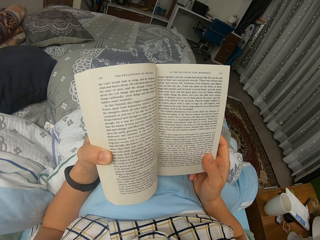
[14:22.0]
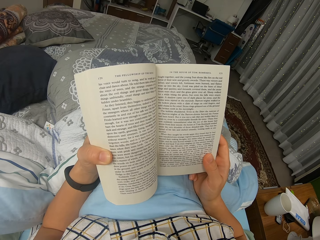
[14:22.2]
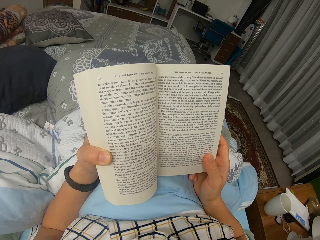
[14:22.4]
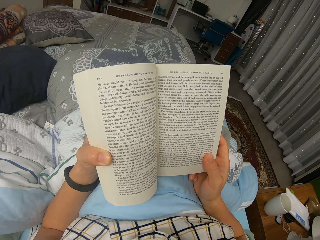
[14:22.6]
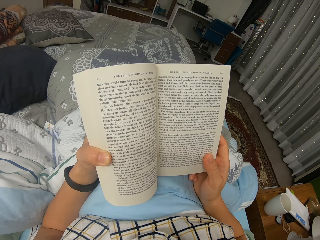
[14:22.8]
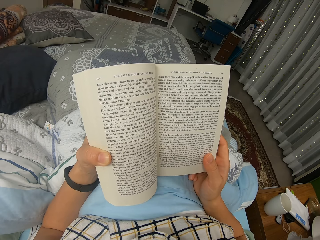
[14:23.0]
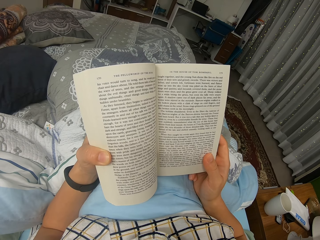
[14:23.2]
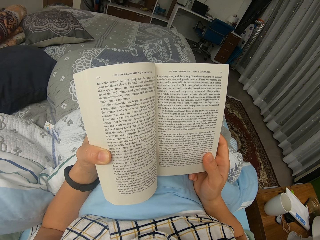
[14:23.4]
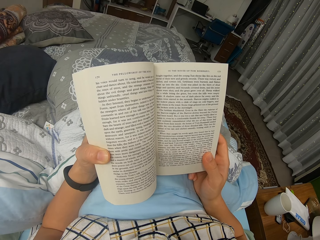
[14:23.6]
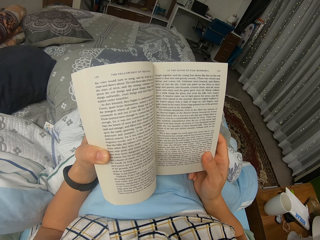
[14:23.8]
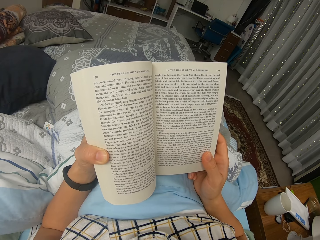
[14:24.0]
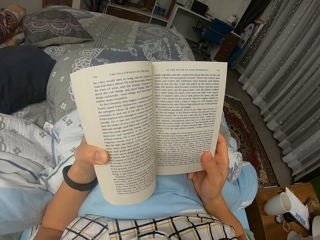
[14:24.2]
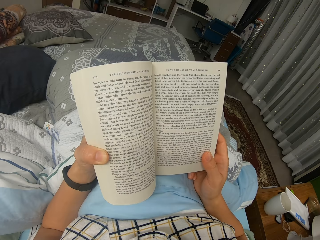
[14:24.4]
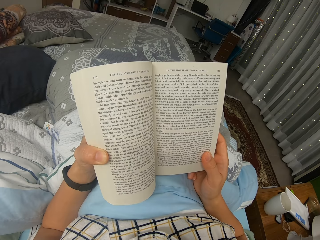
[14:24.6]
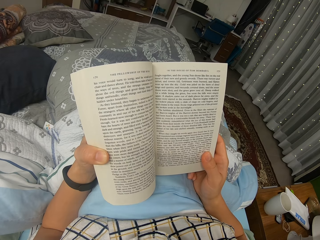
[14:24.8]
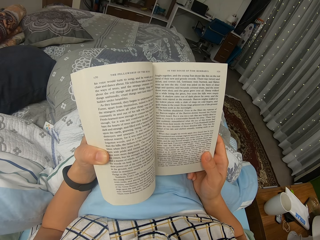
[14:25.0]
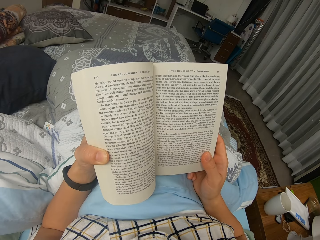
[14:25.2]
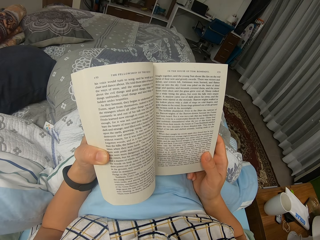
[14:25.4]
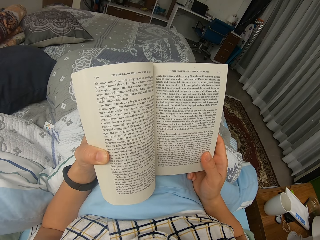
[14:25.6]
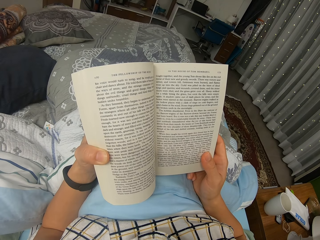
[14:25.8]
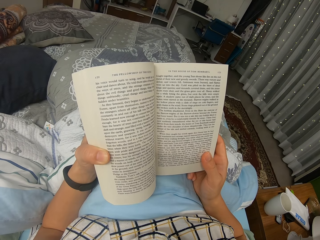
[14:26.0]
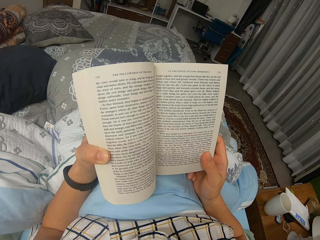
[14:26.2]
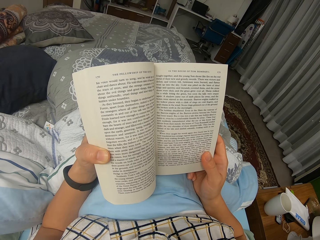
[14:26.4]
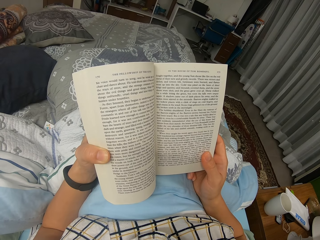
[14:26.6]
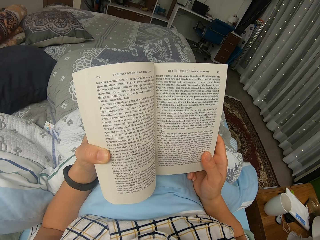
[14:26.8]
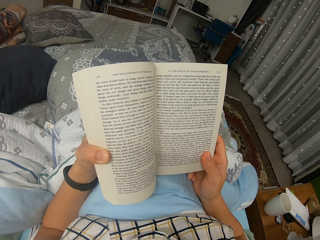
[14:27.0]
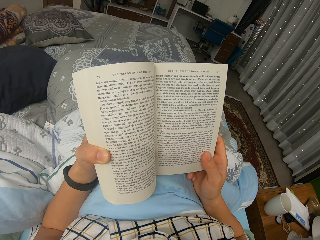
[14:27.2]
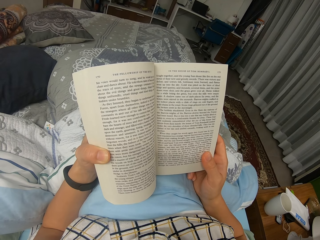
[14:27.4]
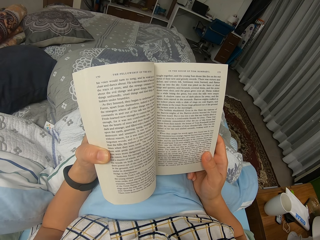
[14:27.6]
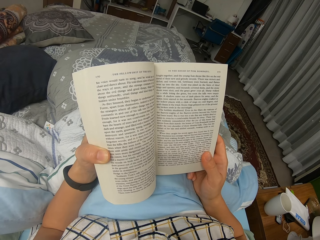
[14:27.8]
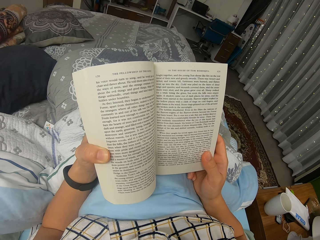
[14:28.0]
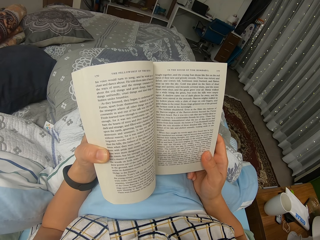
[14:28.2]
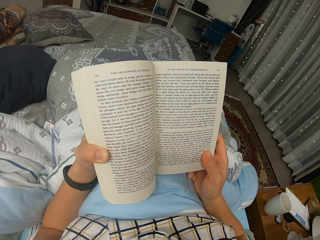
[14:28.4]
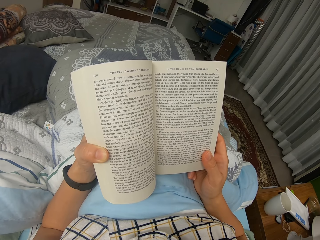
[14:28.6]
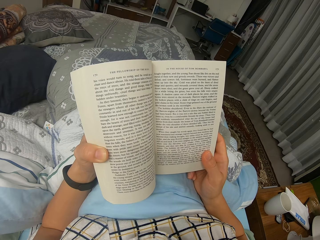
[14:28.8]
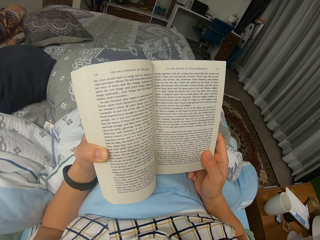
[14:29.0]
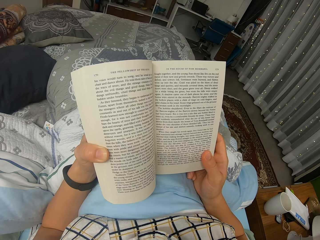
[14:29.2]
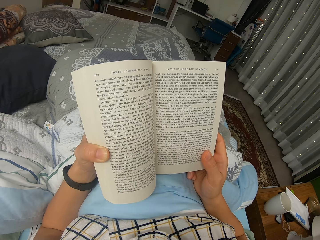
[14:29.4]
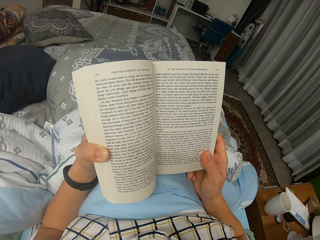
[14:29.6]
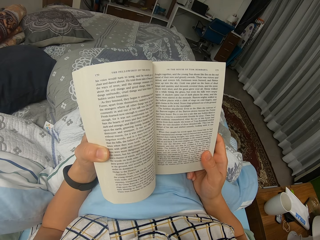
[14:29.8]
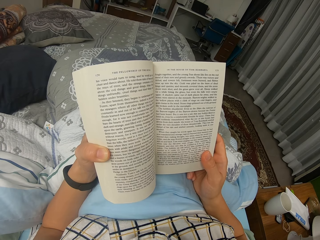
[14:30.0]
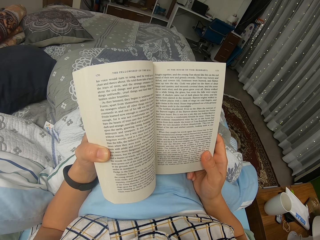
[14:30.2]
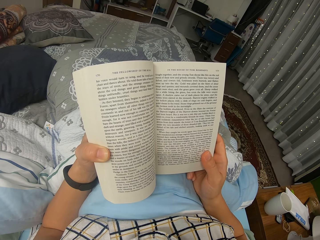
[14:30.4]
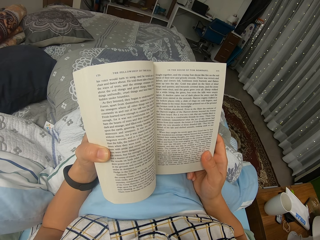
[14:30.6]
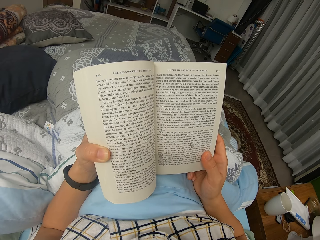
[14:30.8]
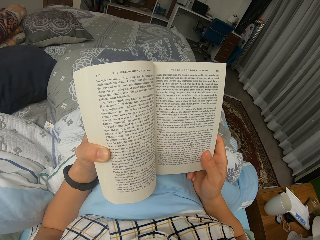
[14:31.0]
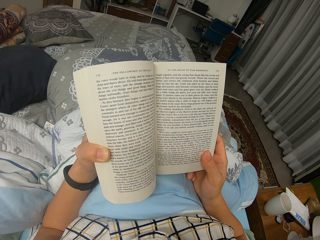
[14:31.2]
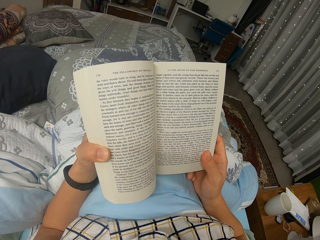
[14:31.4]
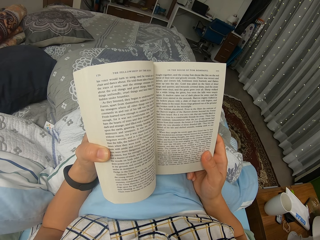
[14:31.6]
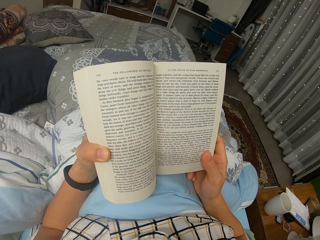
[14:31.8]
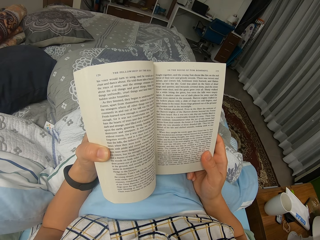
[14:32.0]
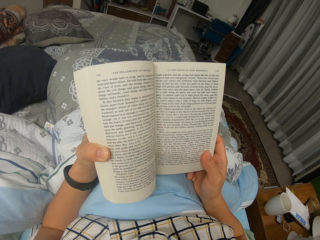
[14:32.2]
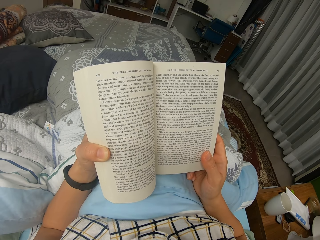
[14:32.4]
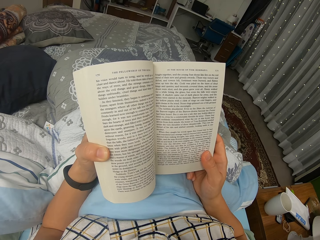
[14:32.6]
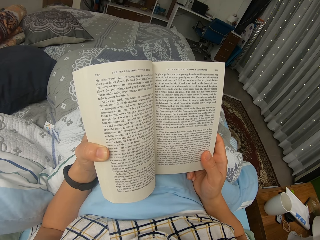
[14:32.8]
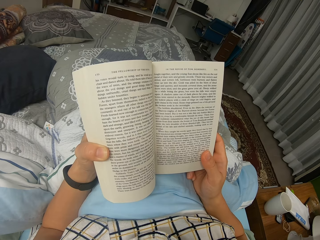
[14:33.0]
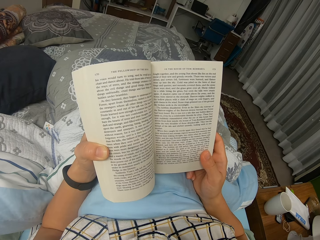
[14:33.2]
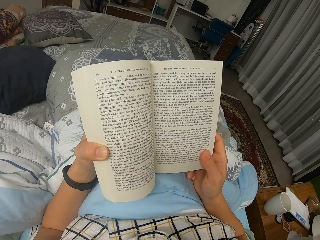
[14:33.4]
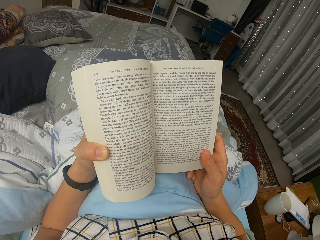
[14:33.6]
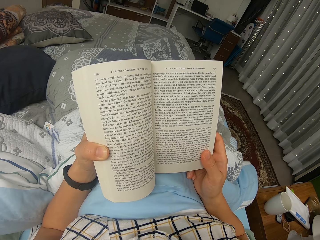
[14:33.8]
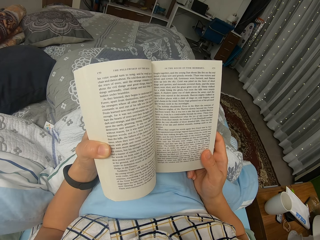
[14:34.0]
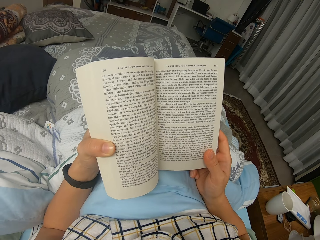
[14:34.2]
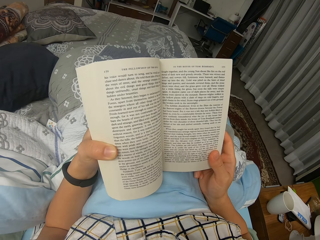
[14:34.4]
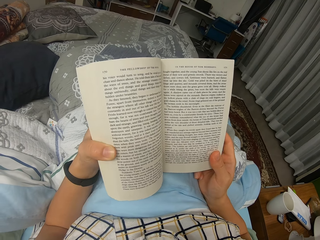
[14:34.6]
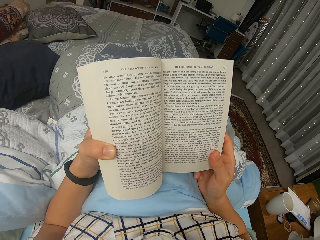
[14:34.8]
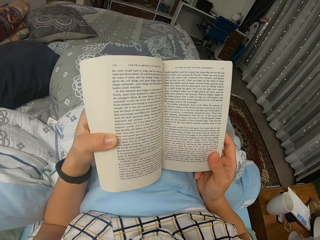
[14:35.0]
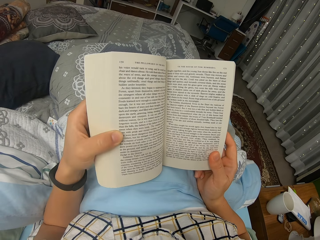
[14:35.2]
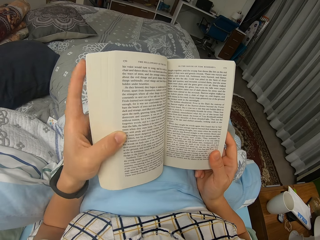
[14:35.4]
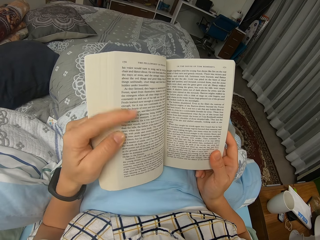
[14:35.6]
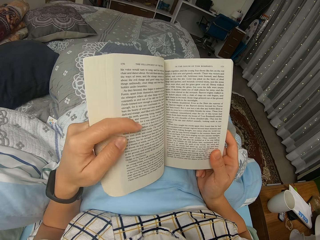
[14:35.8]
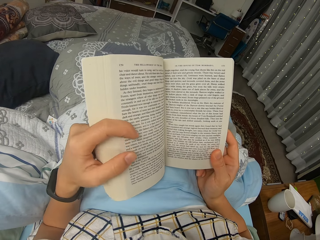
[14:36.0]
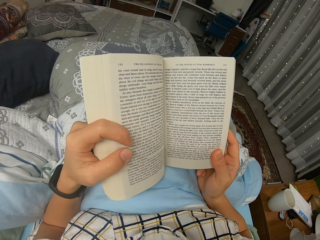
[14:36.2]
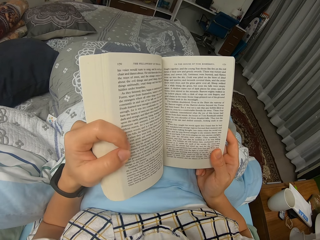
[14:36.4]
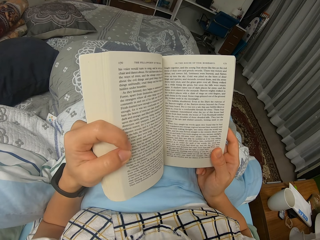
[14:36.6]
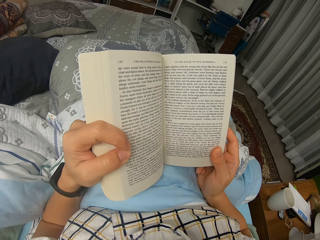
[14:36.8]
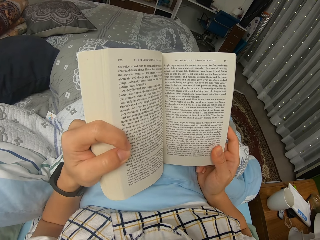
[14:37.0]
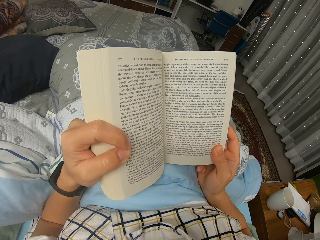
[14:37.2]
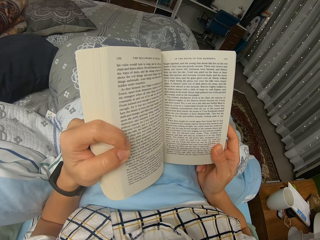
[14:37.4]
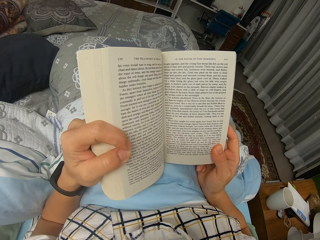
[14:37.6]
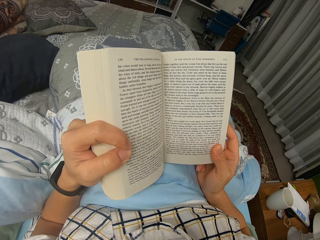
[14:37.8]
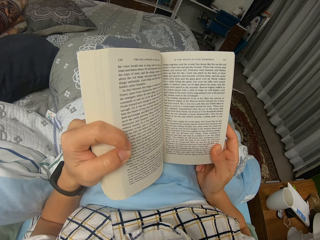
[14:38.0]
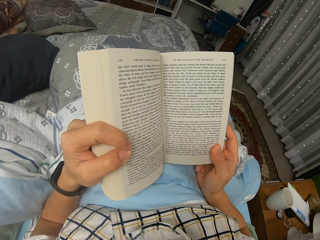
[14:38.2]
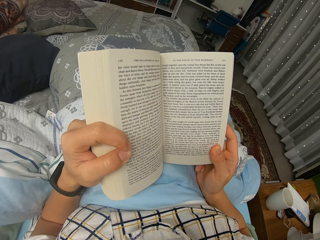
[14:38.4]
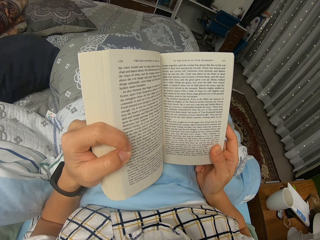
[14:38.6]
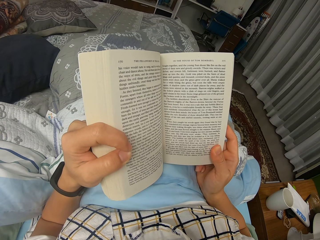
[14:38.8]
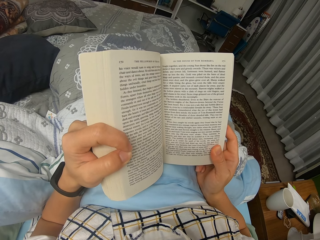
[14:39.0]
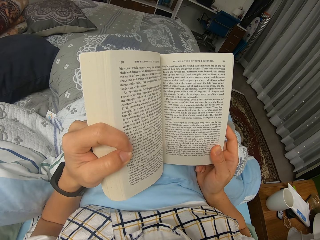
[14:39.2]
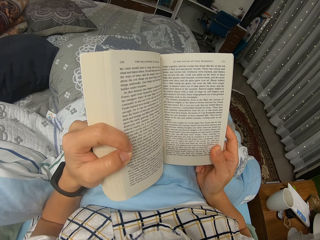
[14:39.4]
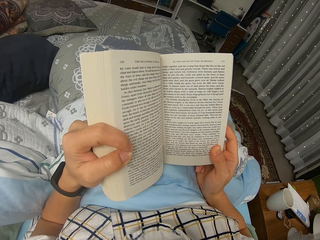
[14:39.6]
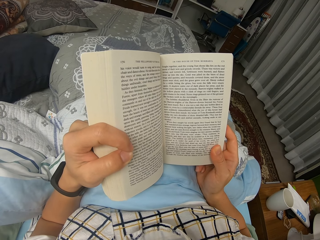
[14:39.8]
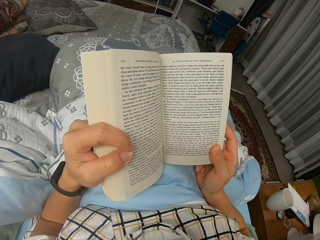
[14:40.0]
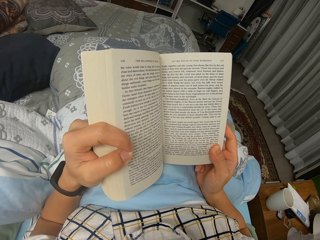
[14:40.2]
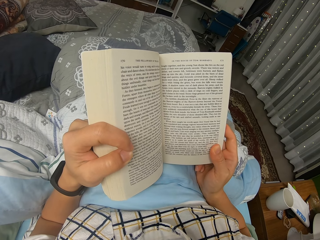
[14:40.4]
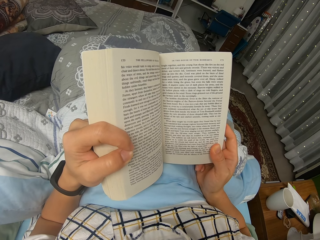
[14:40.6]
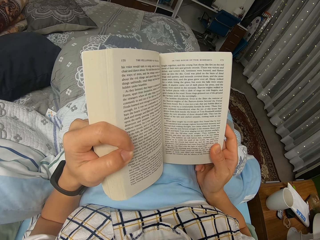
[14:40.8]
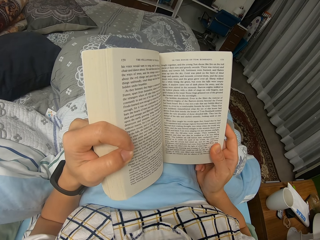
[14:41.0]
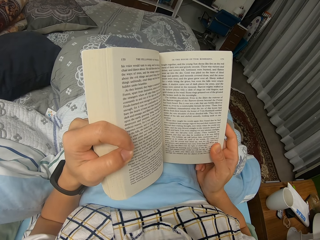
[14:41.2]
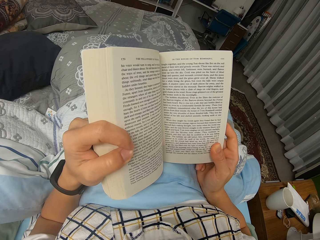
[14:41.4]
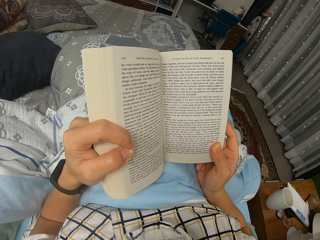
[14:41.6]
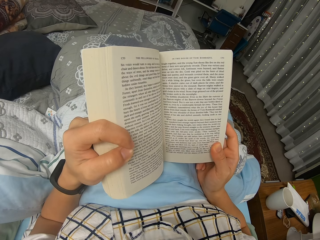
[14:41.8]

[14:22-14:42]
The camera wearer reads through the novel. They move their left index finger. They read through the novel again.

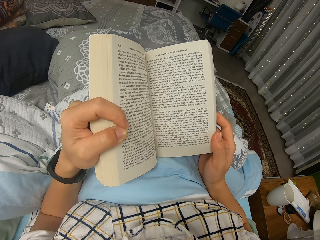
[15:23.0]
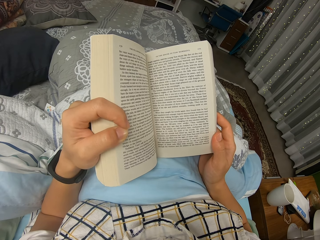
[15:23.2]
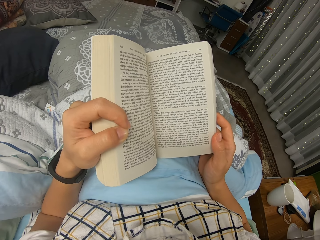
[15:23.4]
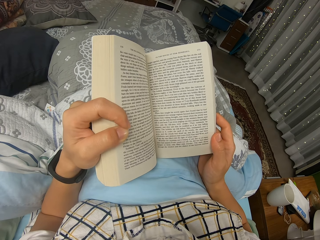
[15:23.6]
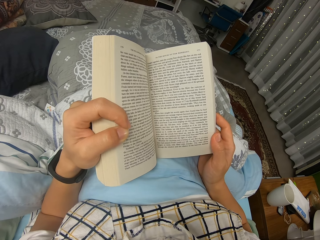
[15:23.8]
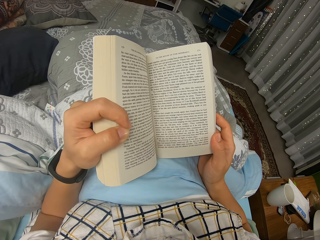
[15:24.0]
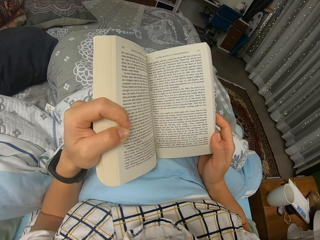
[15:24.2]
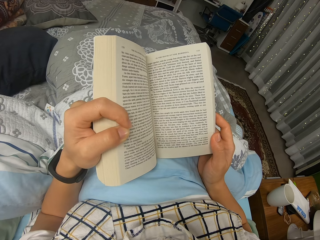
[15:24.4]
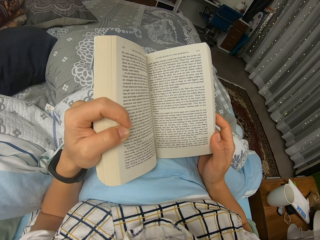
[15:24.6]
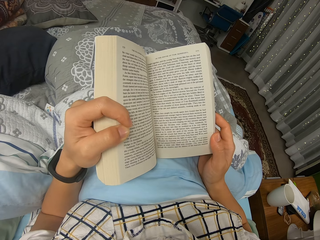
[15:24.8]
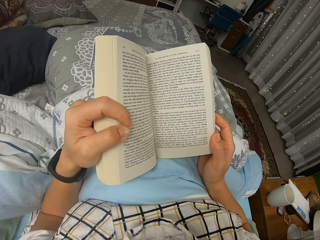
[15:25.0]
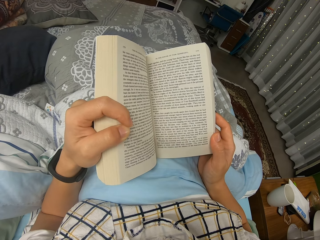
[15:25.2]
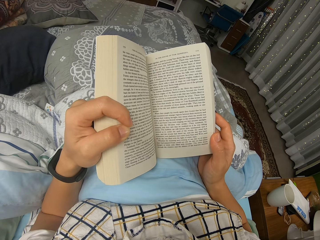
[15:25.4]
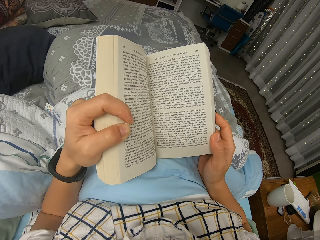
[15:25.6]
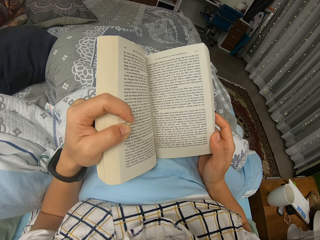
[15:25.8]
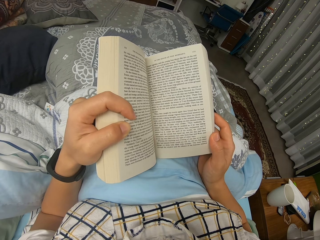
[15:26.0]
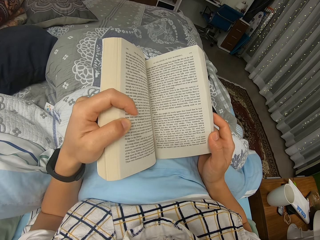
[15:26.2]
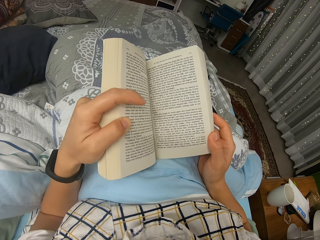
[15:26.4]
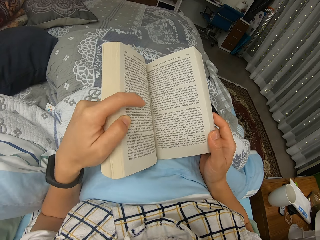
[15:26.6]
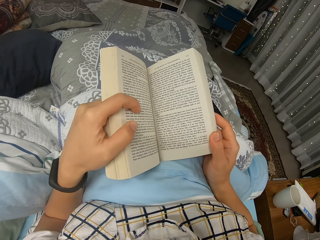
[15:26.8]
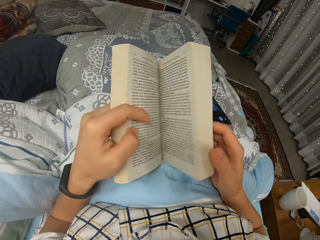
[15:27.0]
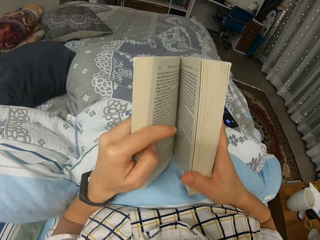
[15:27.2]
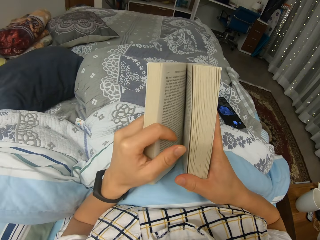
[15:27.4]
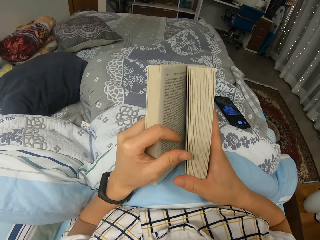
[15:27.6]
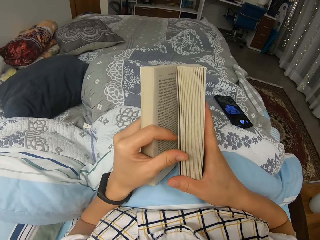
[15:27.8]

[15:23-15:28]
The camera wearer reads through the novel. They move their fingers and legs slightly. They move the book.
